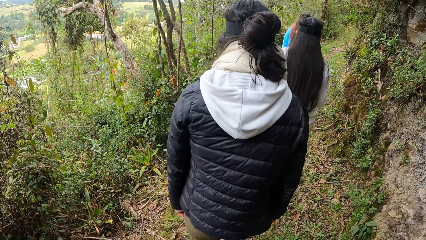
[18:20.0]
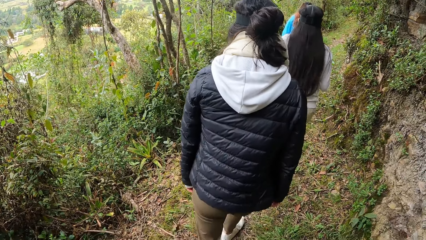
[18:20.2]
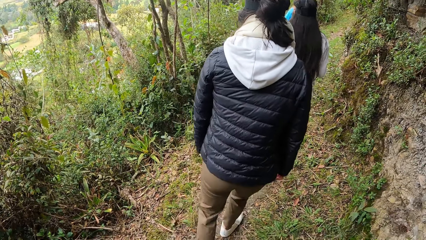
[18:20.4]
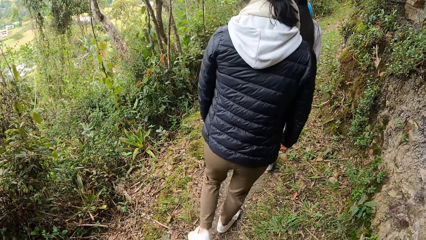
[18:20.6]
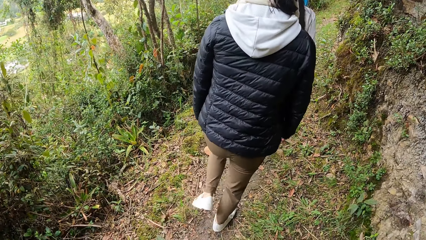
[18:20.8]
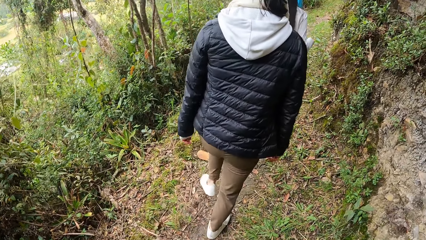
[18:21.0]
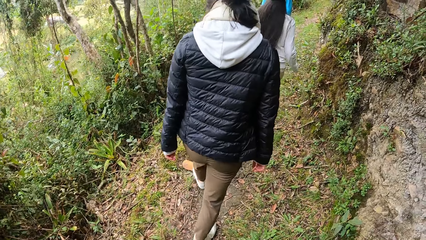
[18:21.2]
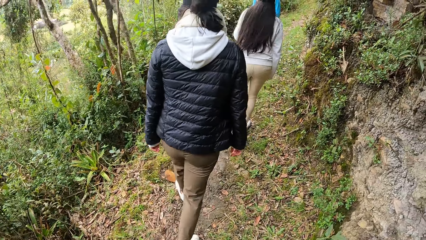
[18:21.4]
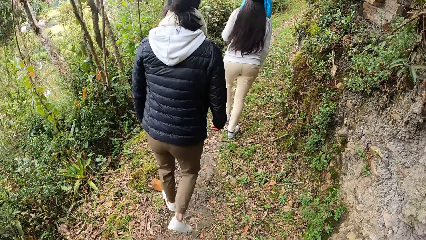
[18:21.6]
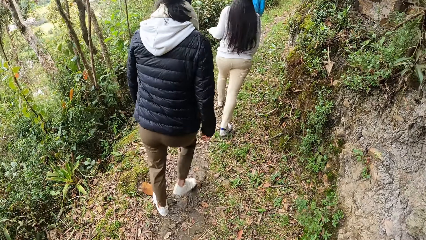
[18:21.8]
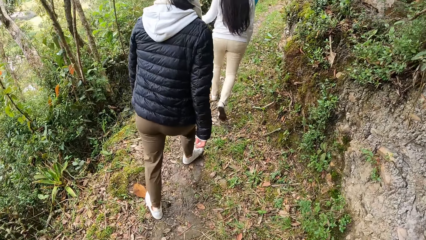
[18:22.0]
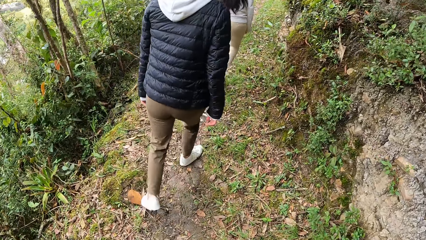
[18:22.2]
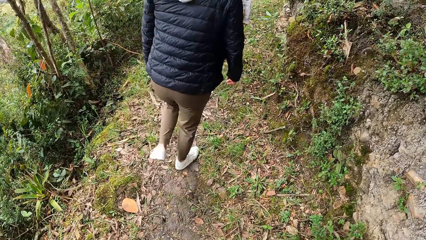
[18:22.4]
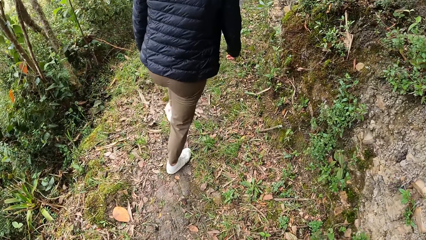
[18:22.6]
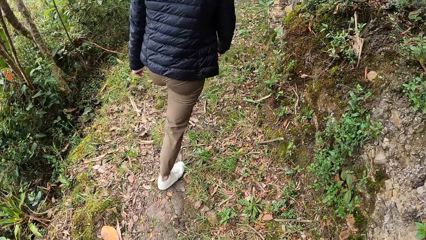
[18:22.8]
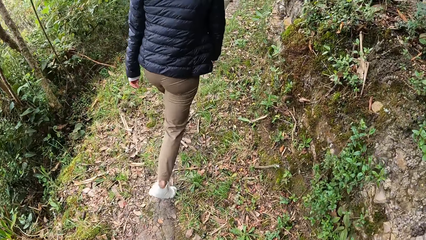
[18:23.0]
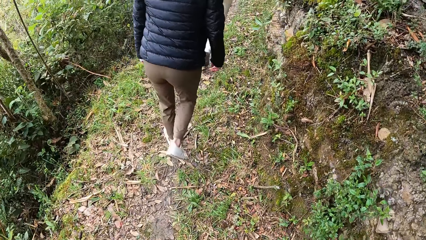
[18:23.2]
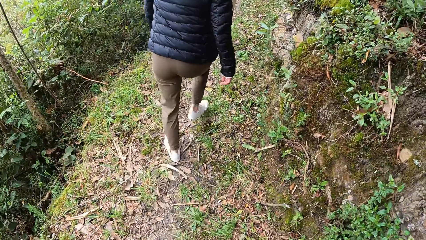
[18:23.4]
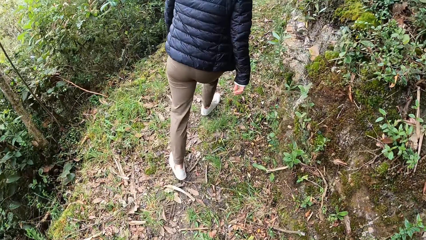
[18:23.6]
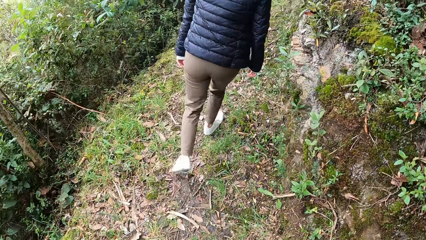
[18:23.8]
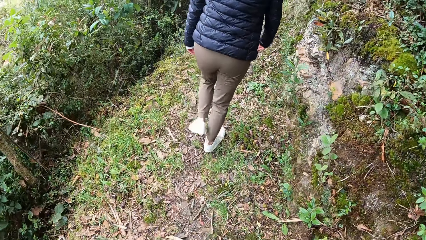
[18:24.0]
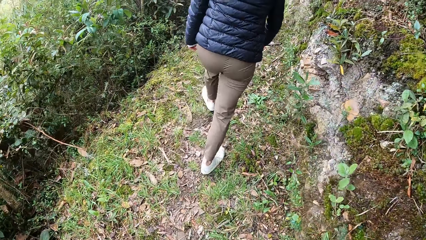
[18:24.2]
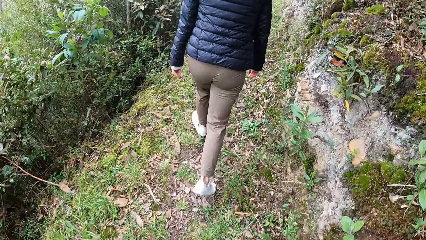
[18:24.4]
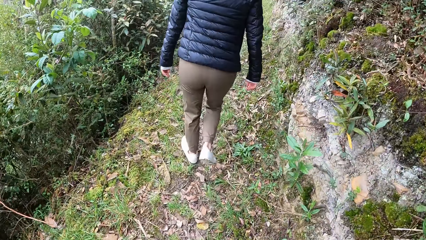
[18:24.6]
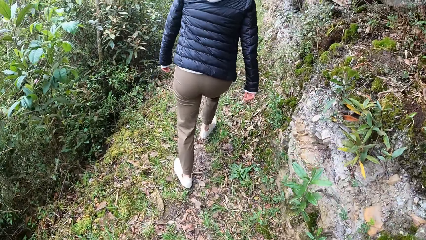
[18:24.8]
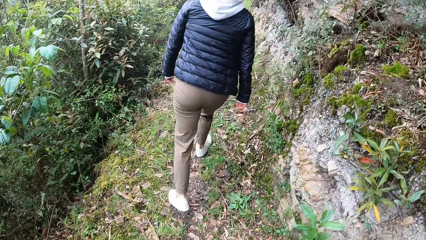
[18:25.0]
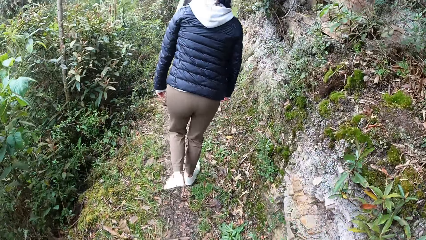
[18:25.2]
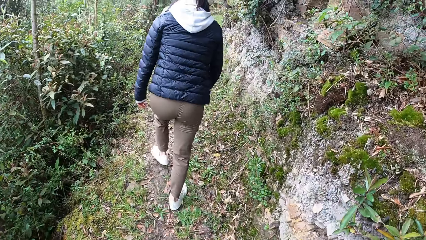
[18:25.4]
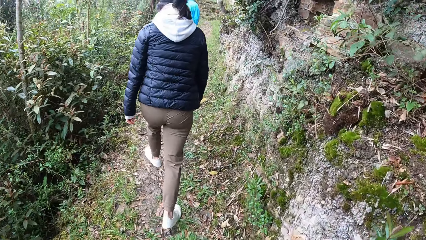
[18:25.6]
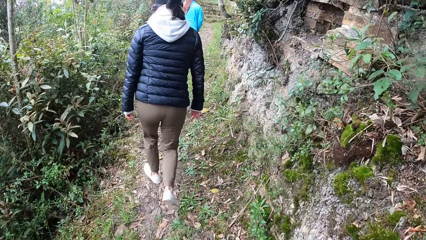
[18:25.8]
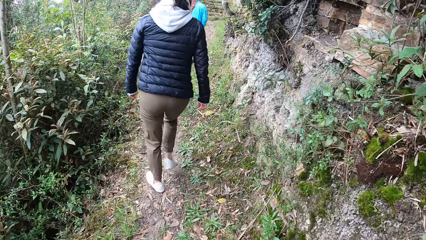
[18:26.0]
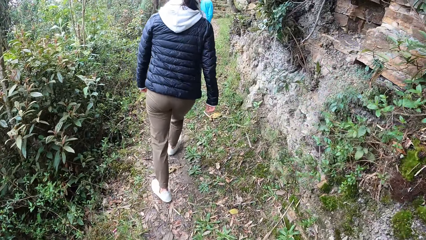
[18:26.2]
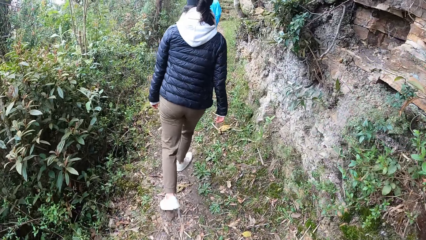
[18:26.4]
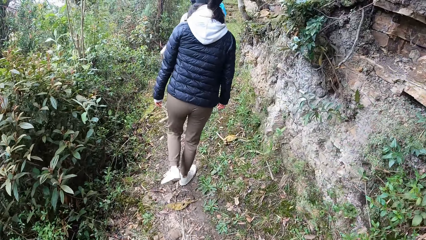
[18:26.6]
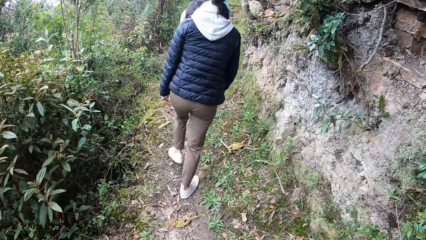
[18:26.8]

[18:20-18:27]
The camera wearer walks on a mountain with a woman, another woman, and a third woman.

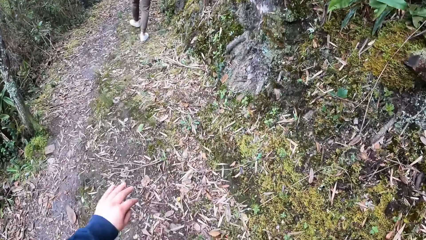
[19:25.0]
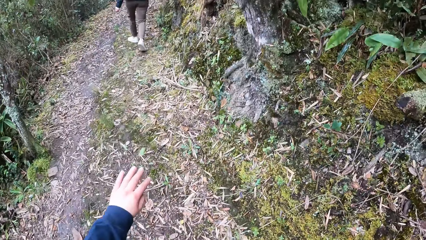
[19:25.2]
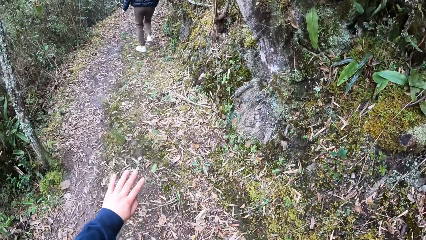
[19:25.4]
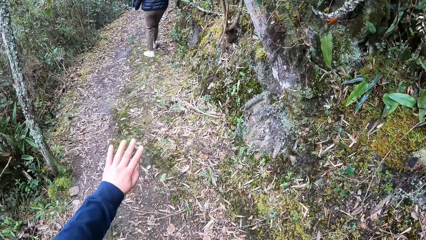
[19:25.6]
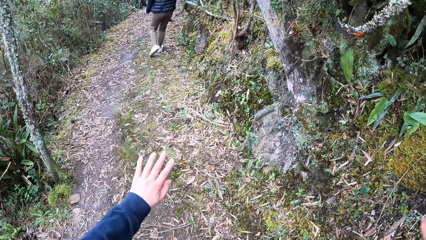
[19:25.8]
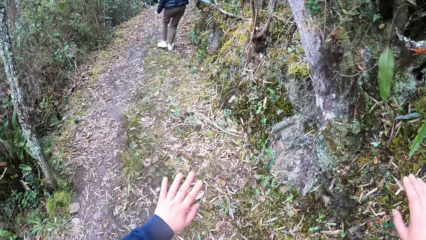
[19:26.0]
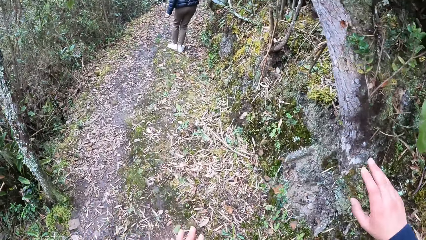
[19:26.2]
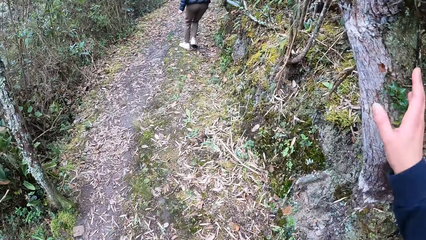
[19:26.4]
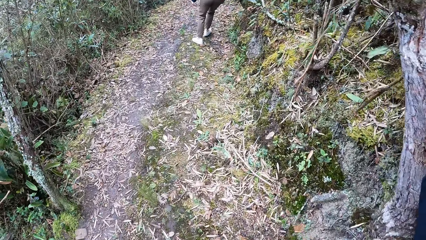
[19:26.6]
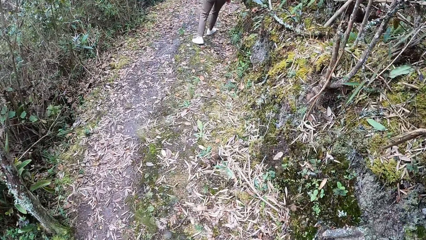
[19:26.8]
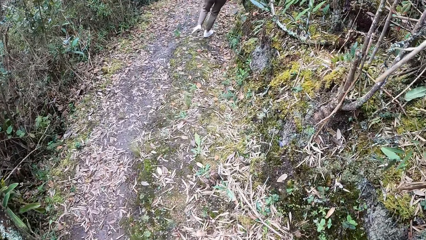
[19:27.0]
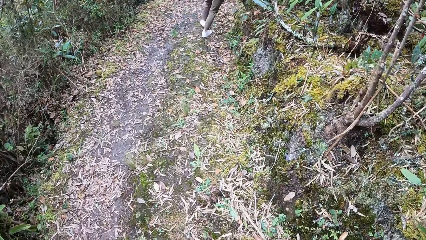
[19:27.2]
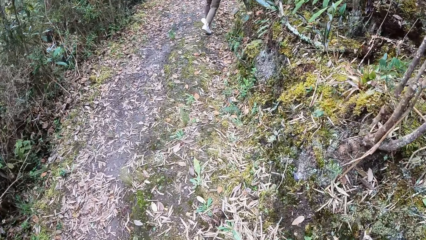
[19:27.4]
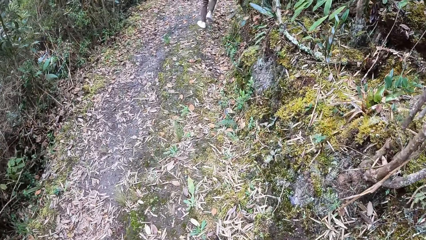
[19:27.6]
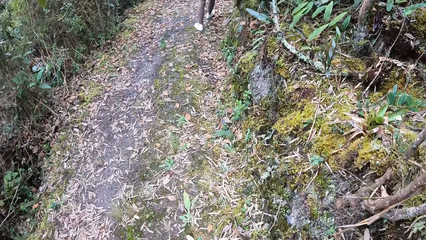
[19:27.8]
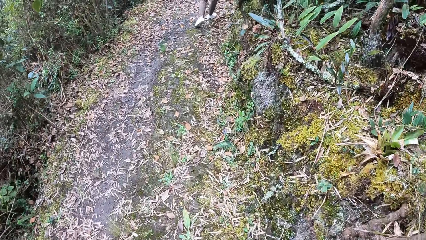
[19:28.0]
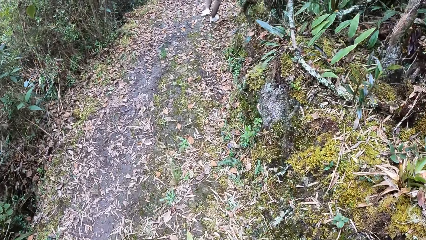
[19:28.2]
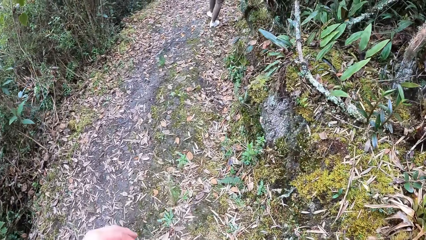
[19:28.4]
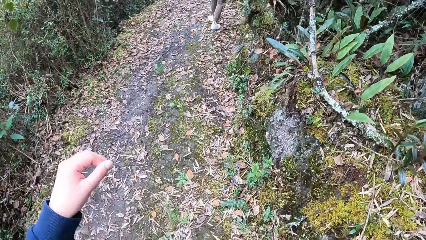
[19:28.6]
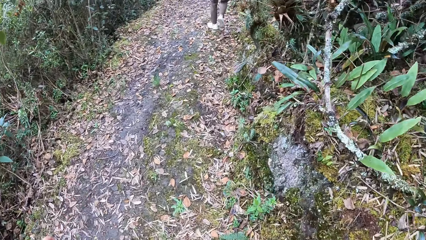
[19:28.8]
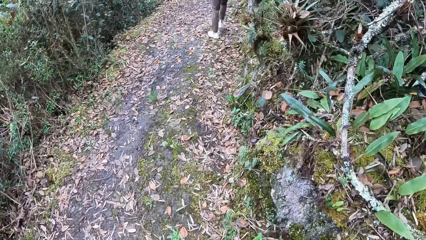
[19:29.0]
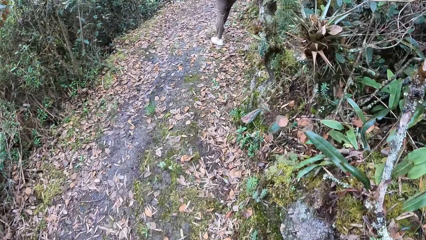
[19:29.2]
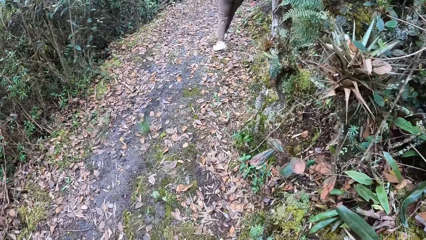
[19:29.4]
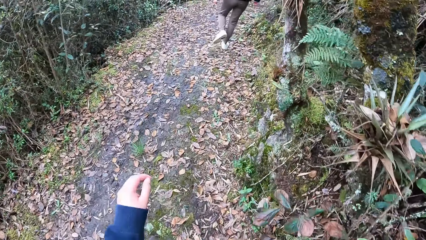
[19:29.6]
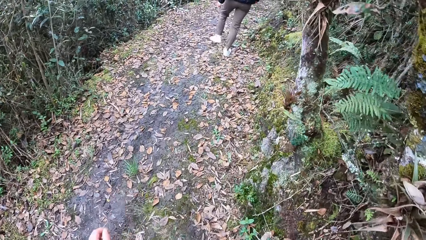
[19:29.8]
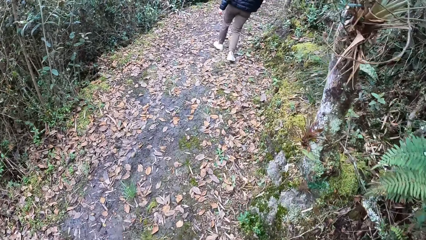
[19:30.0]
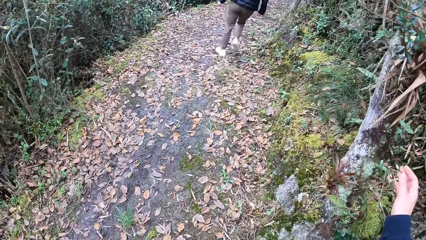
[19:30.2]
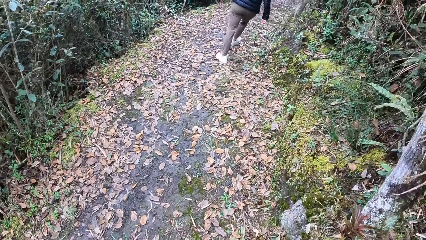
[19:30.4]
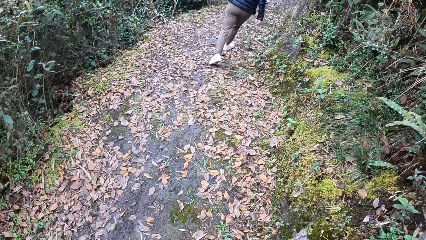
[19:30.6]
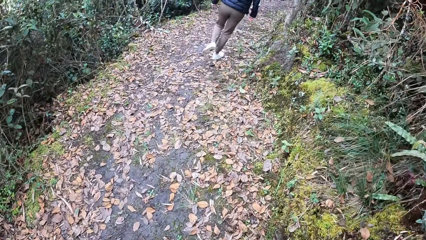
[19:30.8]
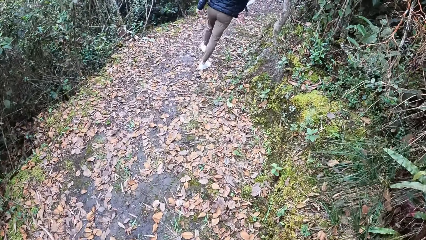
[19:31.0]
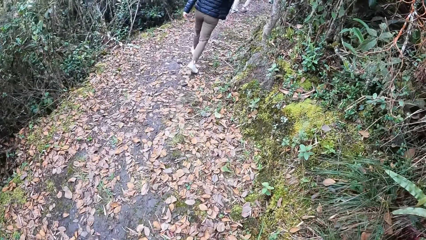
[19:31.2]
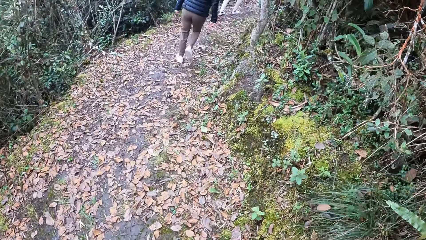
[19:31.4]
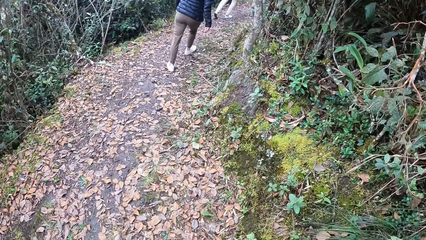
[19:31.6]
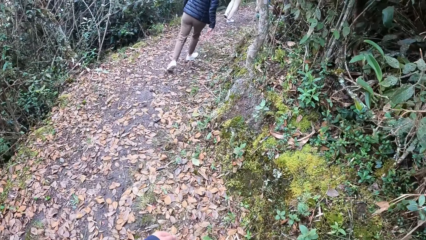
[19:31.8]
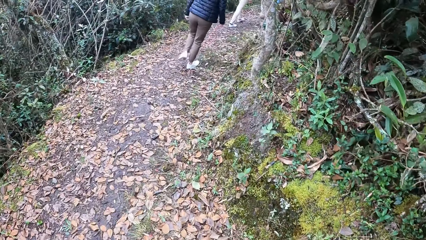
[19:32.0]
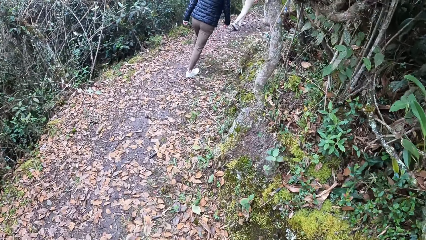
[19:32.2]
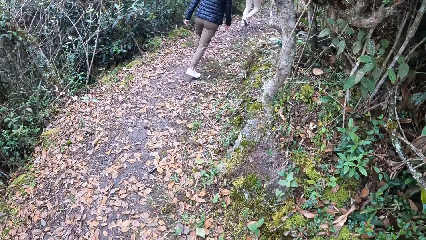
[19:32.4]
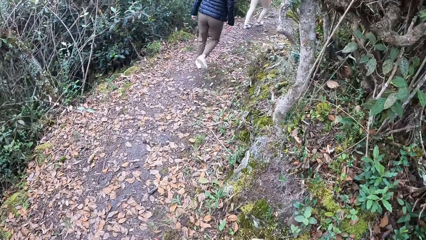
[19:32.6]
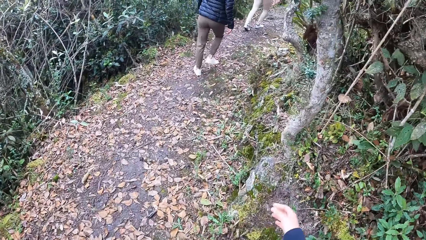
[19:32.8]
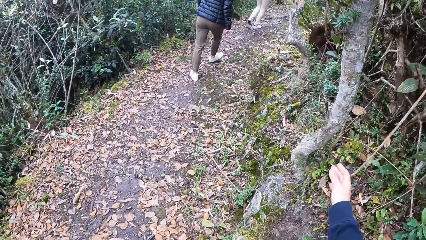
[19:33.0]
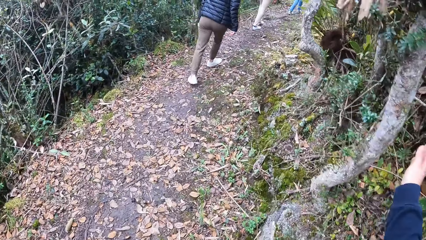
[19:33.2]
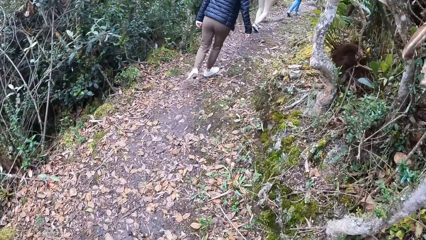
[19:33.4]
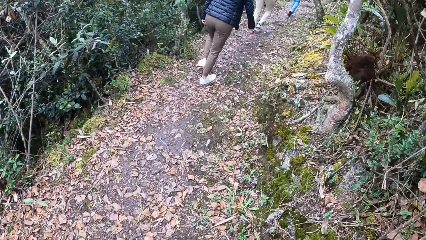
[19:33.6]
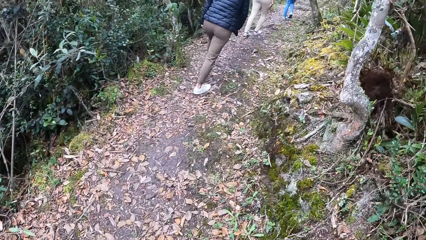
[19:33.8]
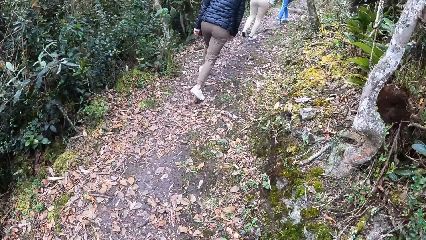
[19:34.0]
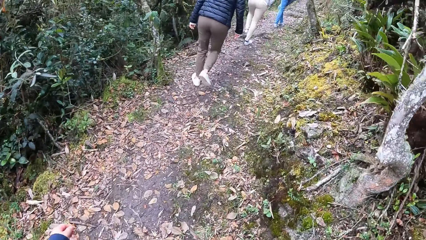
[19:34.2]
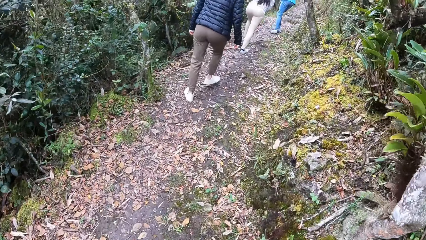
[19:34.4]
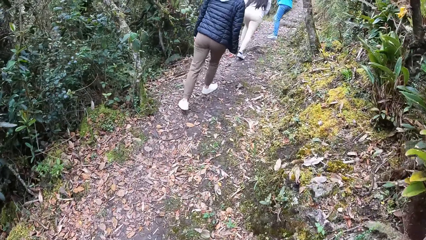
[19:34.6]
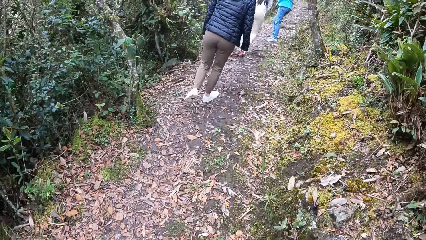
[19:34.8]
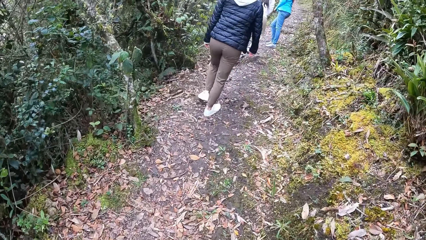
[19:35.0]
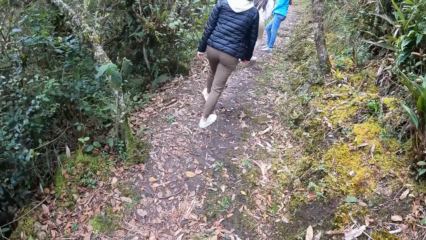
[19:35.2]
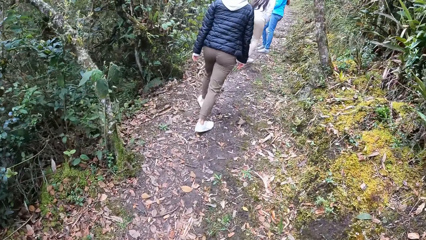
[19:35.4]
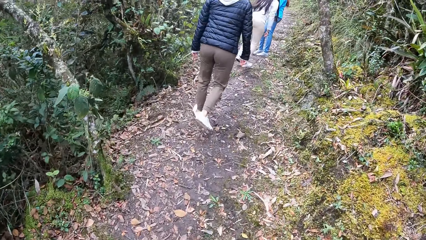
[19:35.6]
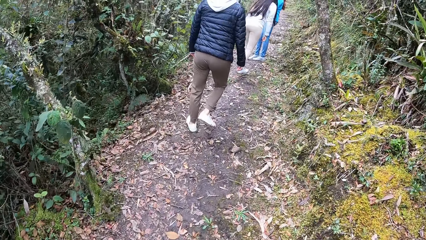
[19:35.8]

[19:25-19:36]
The camera wearer touches a tree with her right hand.
